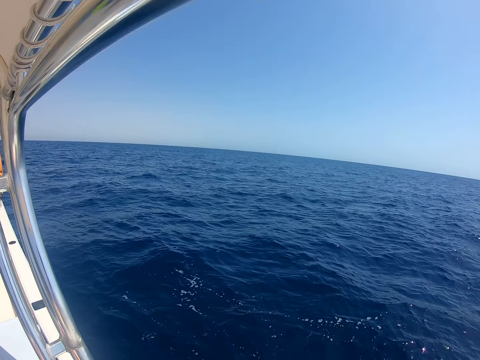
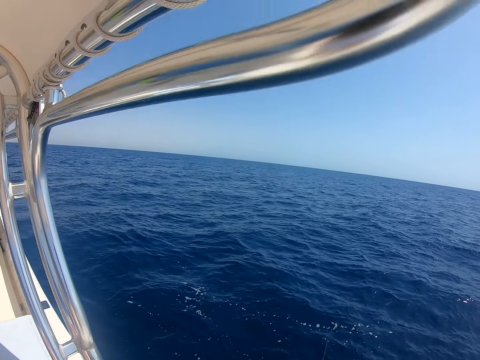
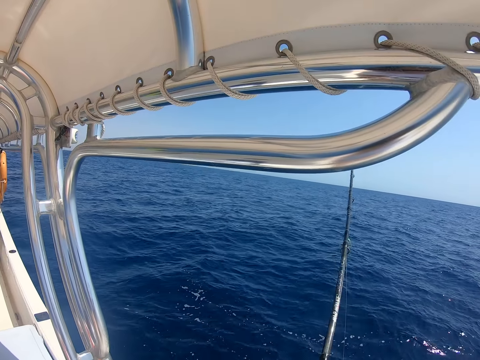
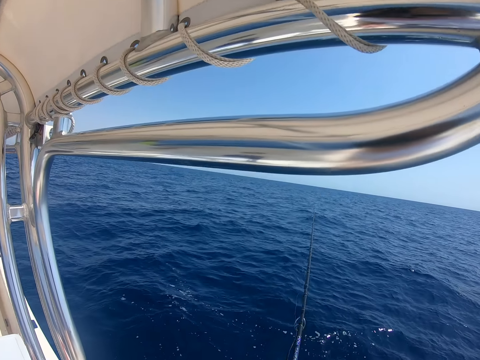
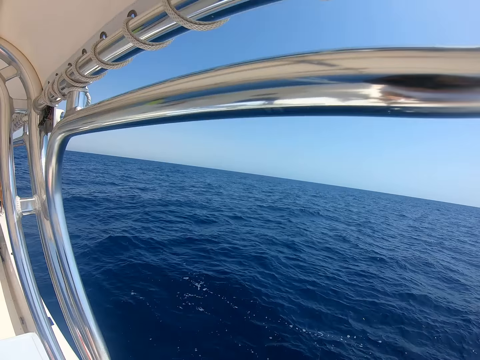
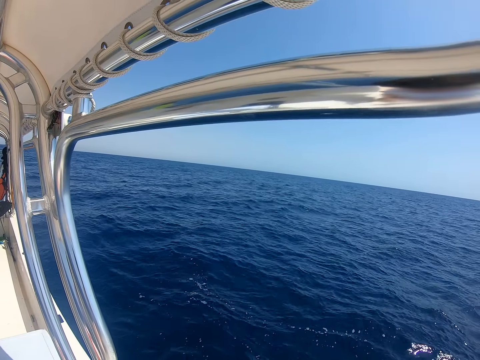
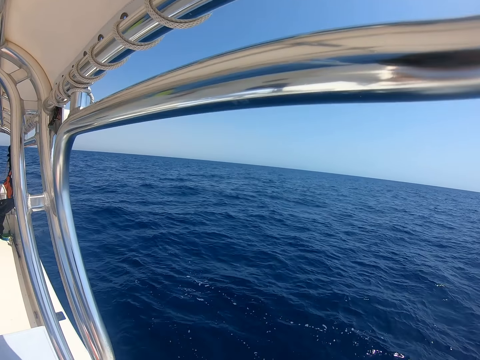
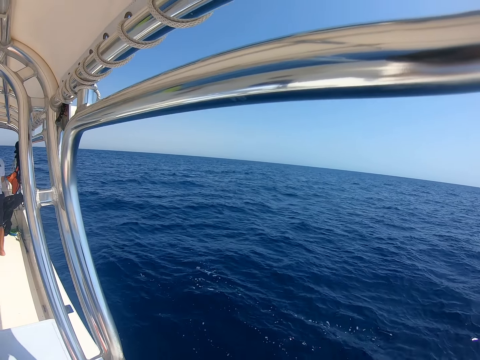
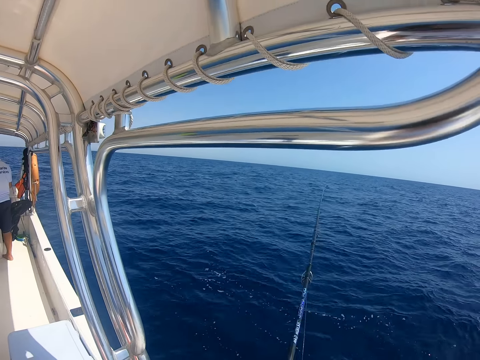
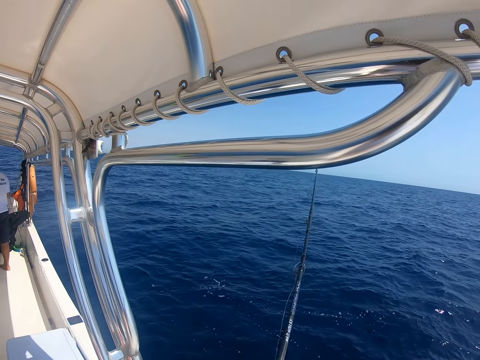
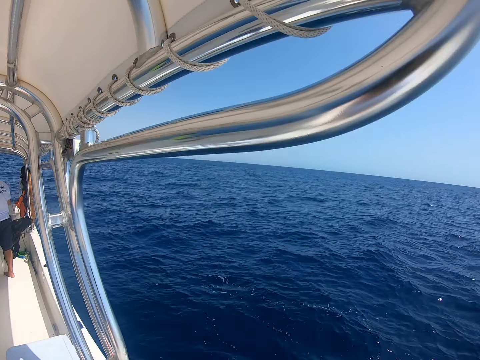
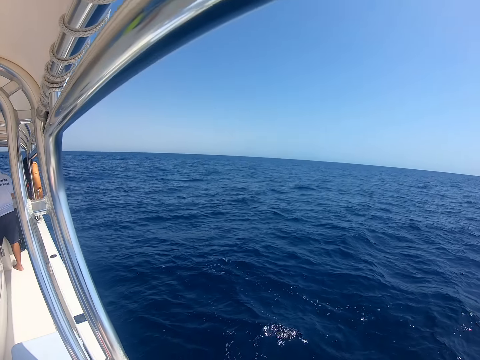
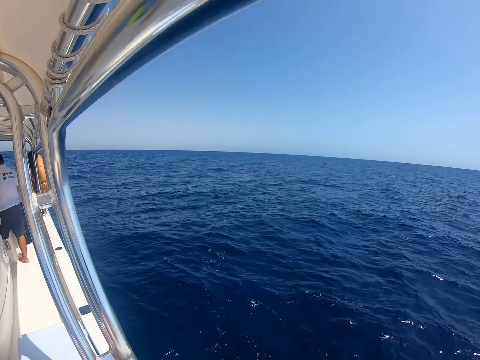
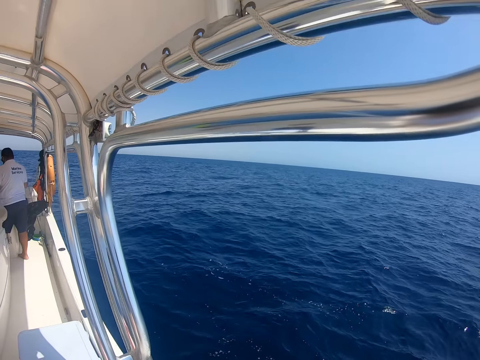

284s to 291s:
The camera wearer plays with the fishing rod.

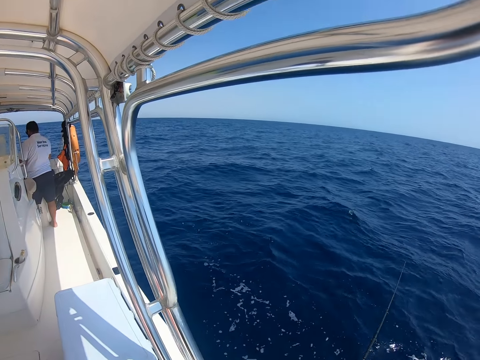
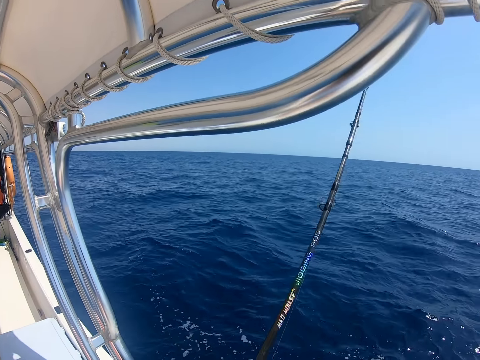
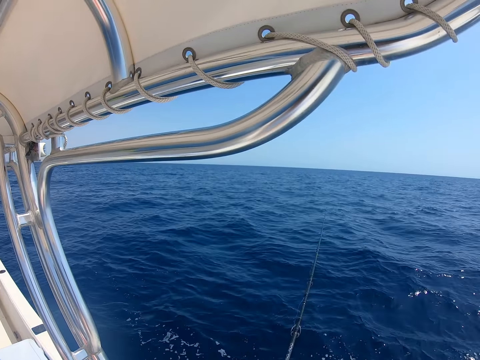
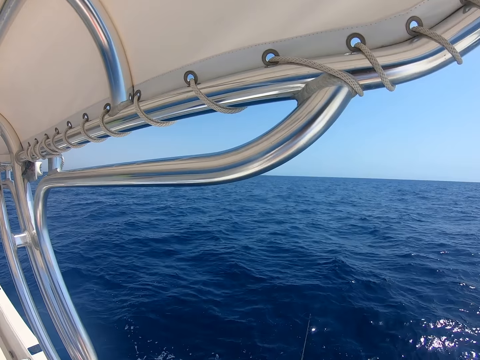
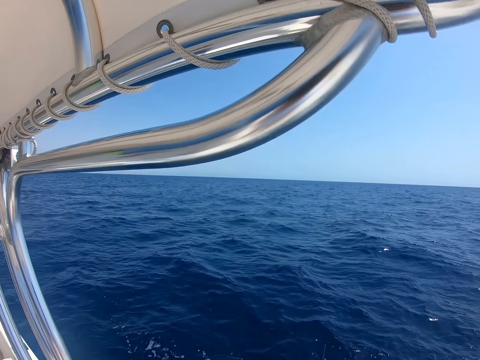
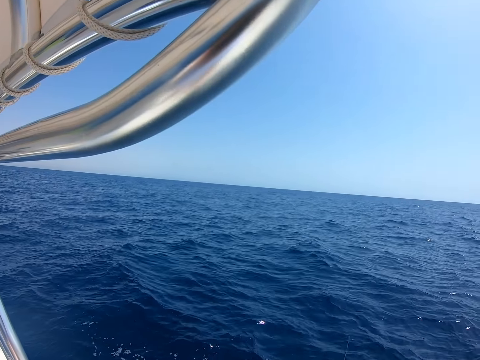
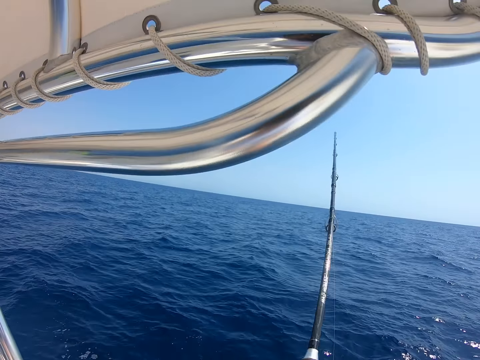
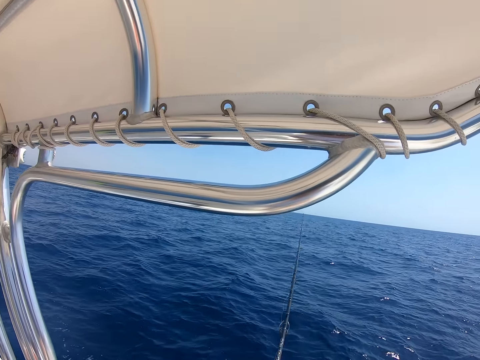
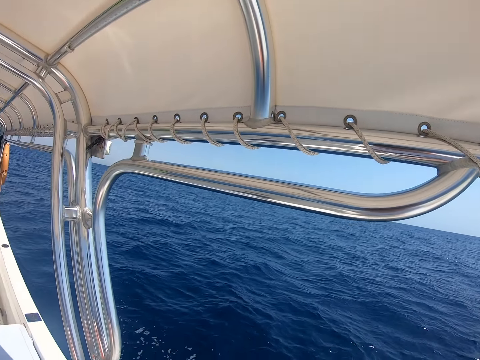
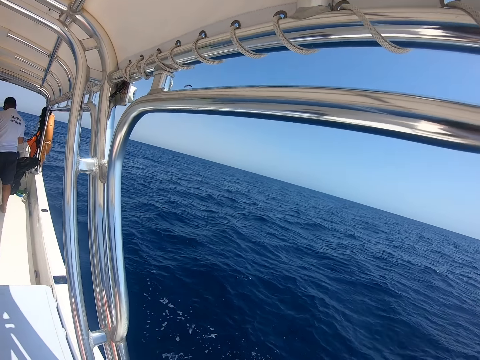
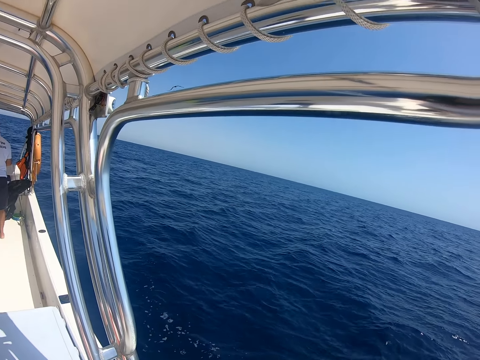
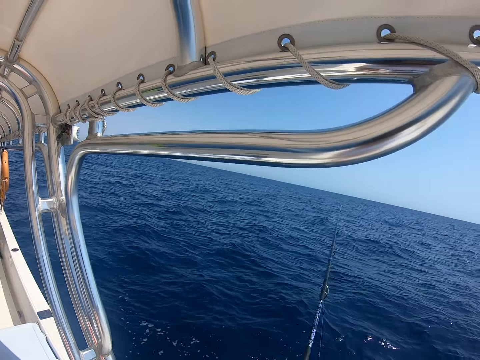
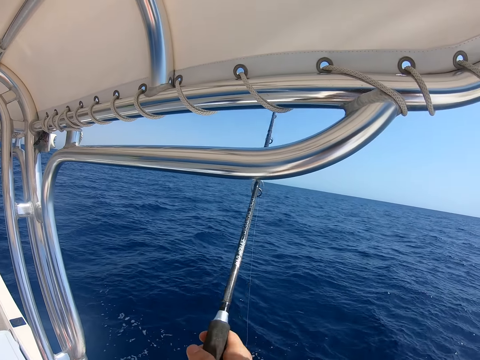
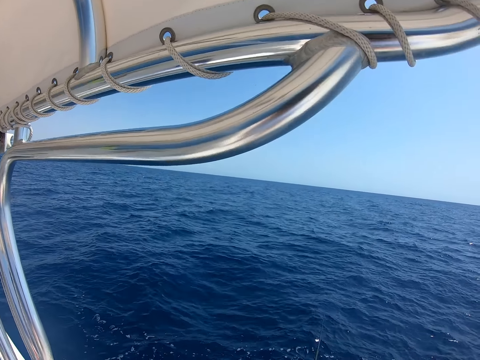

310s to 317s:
The camera wearer fishes in the ocean with a fishing rod.

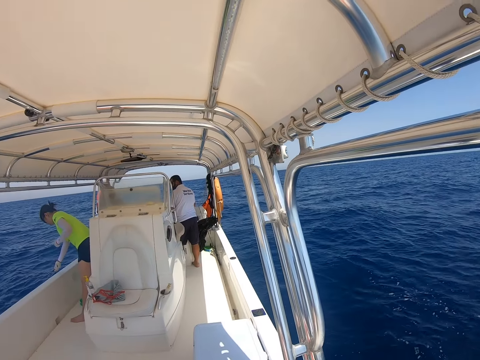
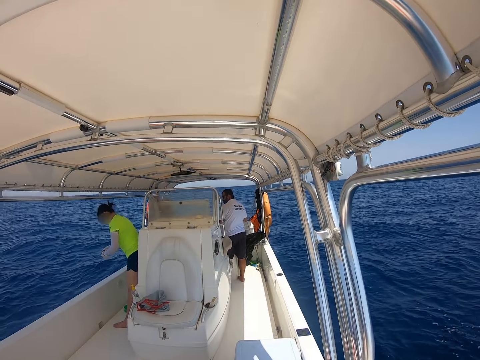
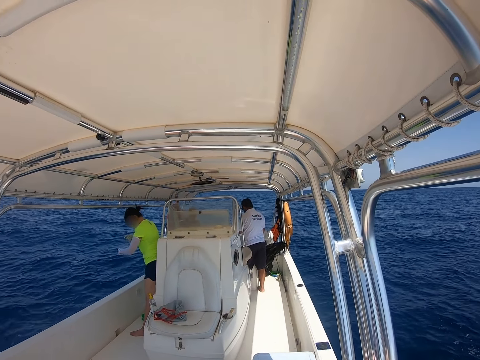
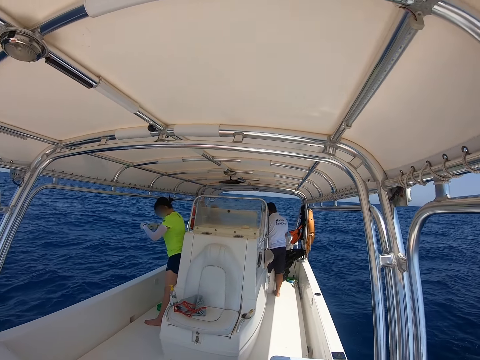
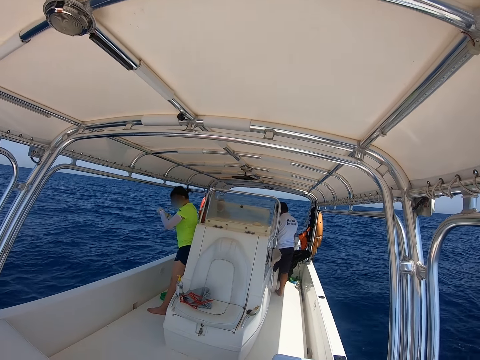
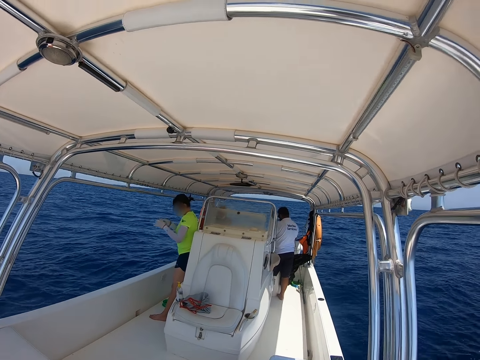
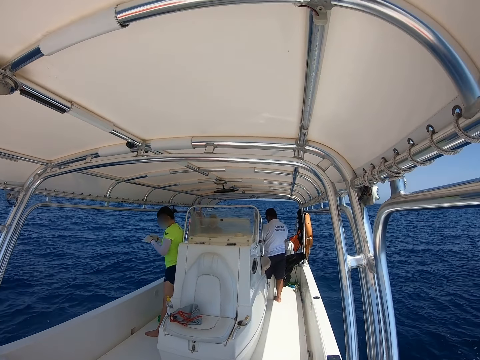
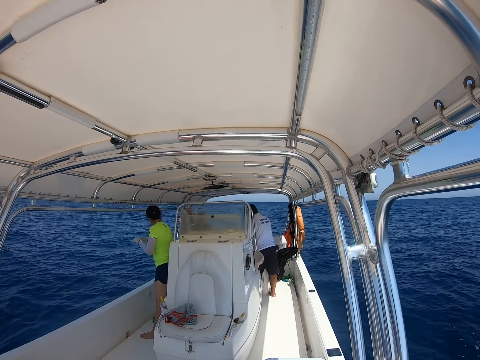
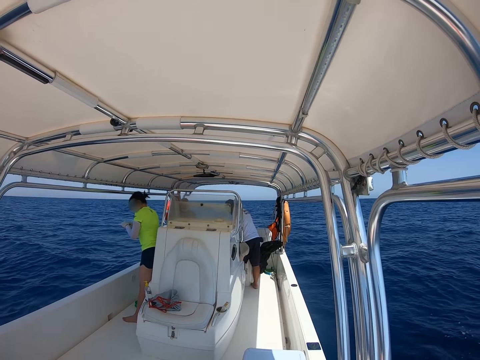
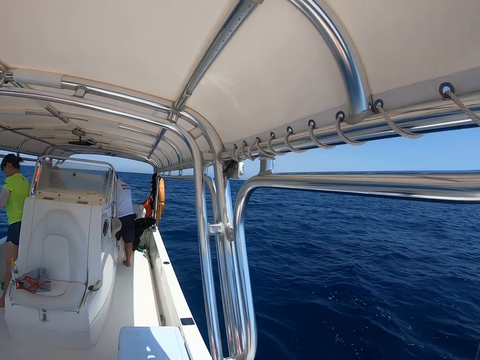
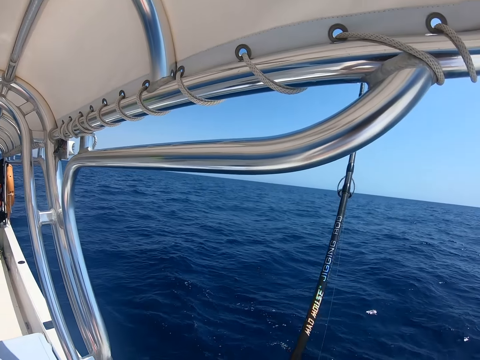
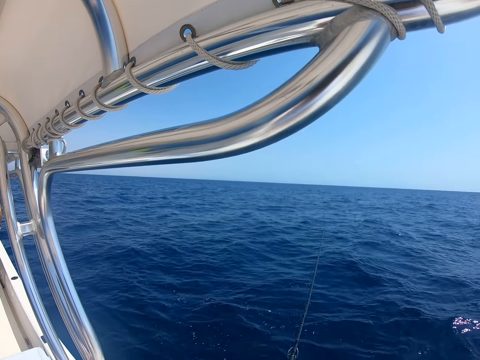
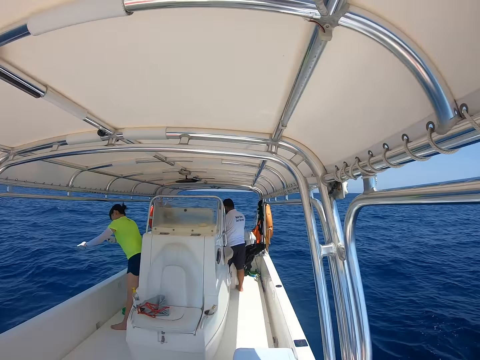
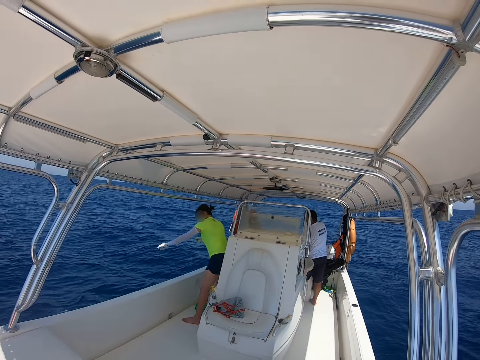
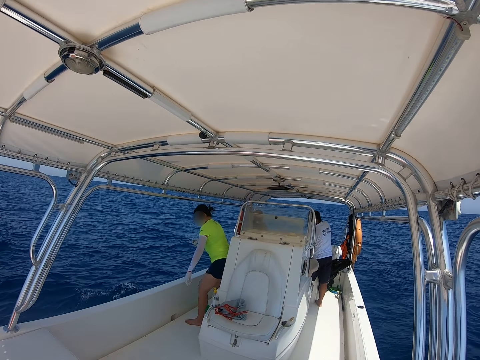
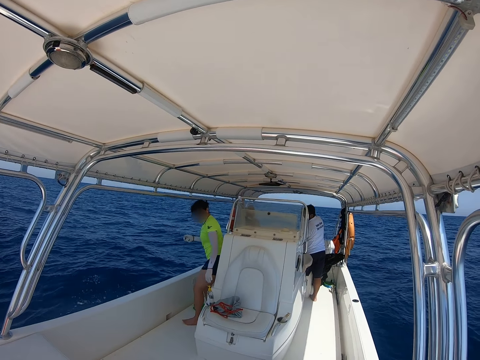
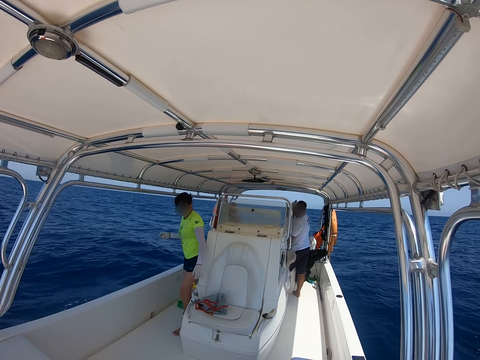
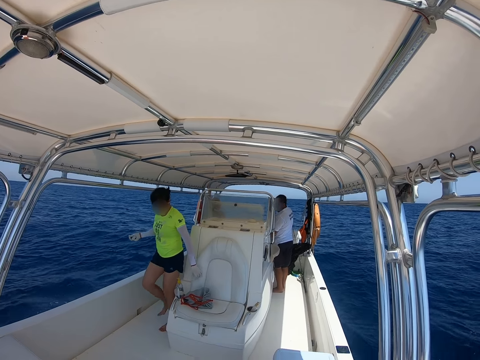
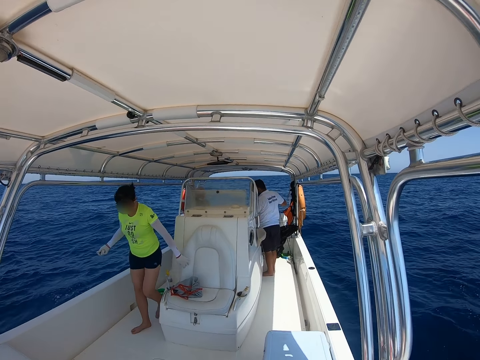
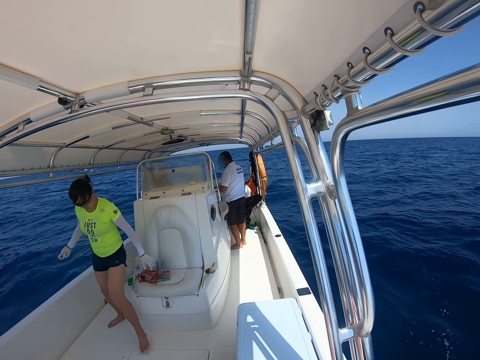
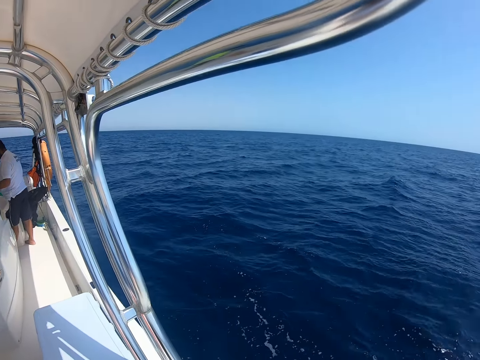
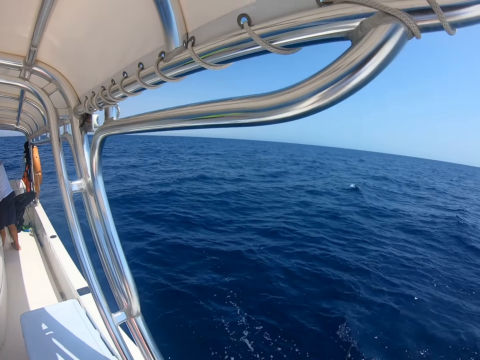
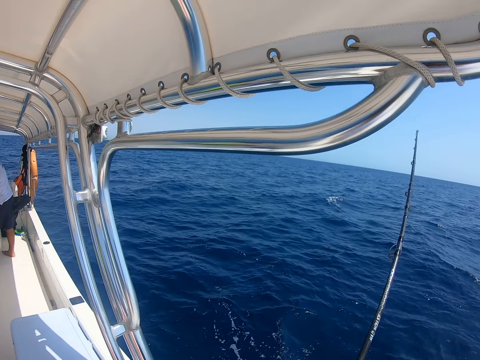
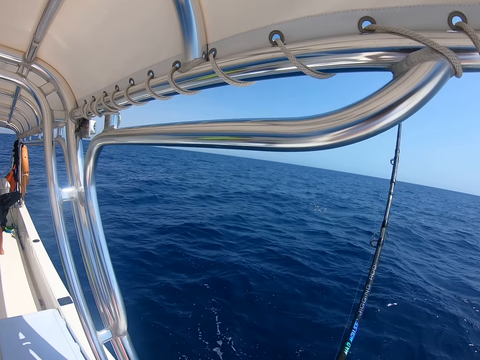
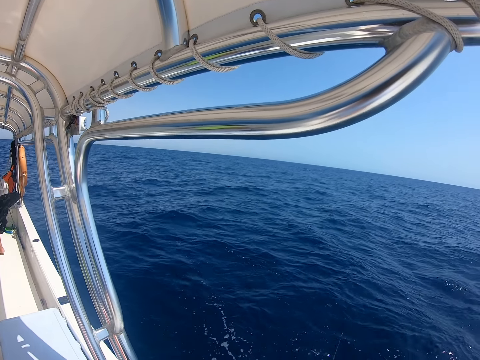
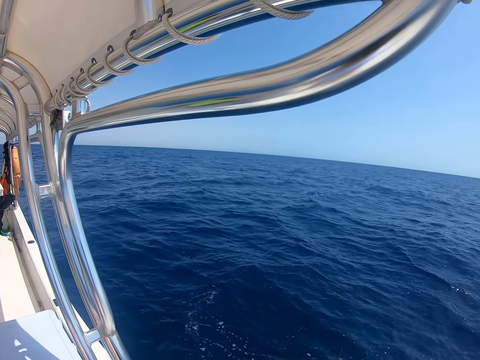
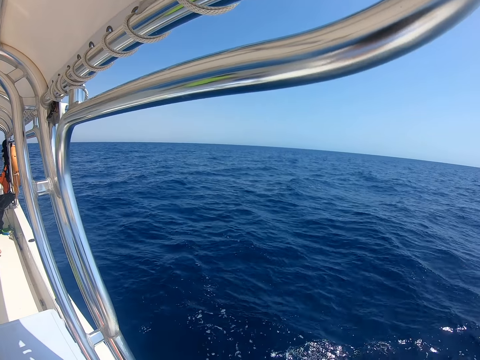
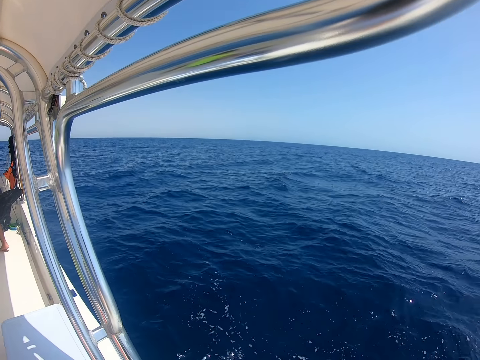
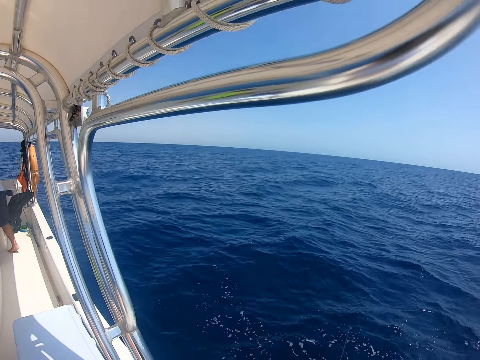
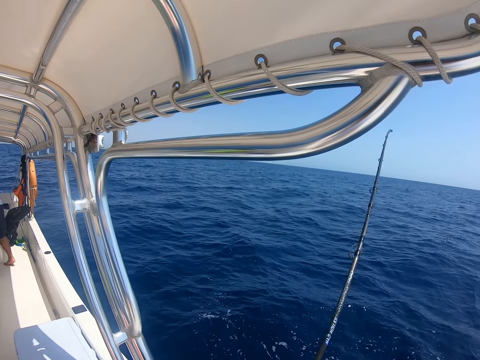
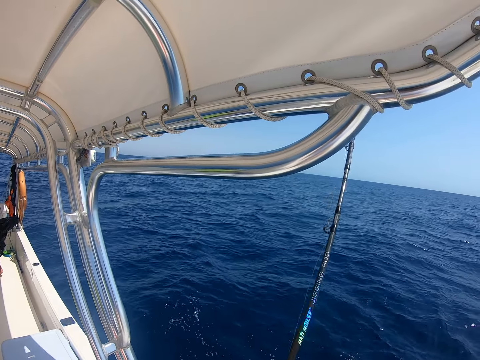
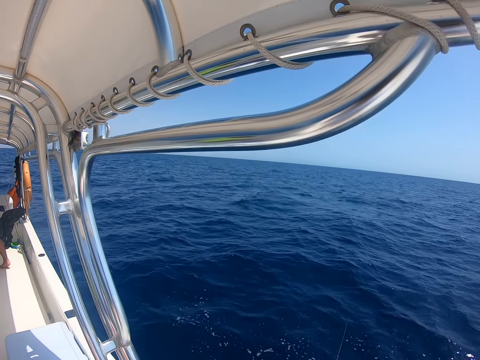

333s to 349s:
A person pulls a rope from the ocean. The person sits on the seat. The camera wearer fishes in the ocean with a fishing rod.
